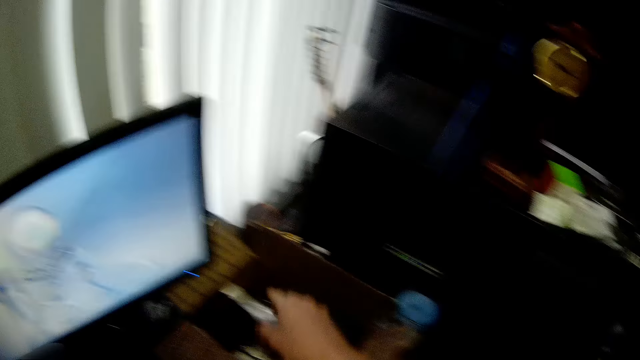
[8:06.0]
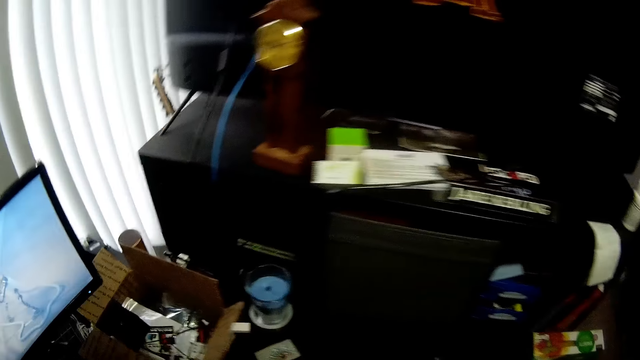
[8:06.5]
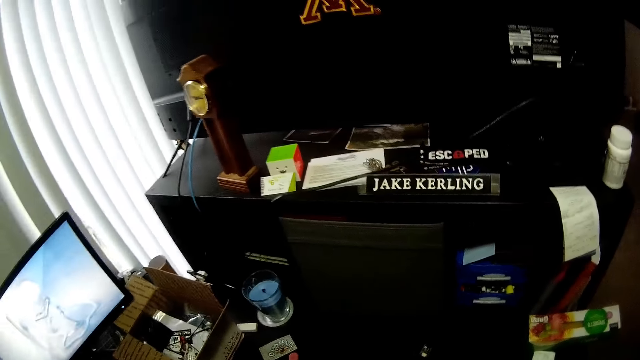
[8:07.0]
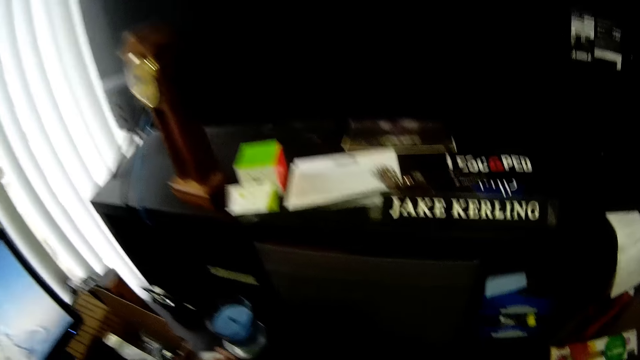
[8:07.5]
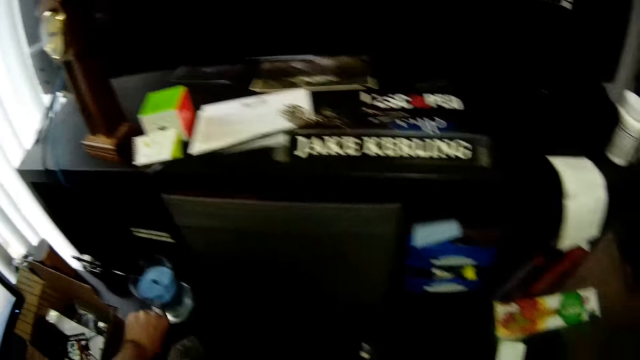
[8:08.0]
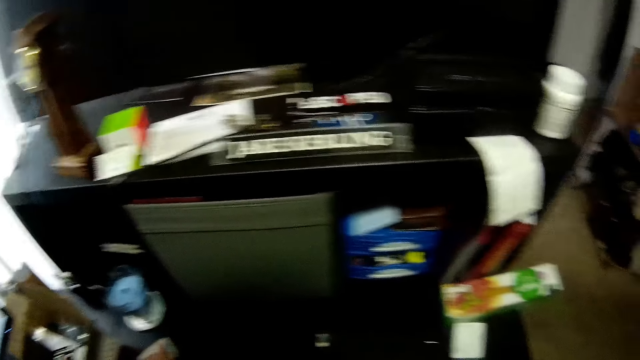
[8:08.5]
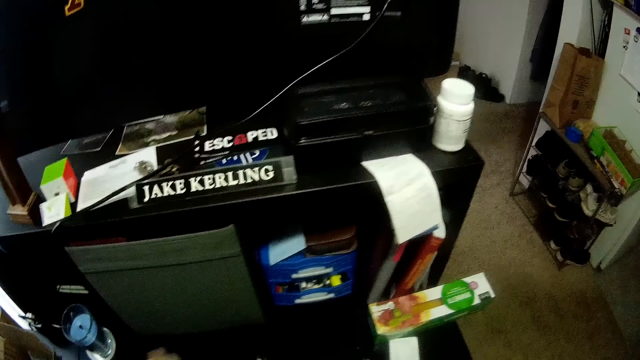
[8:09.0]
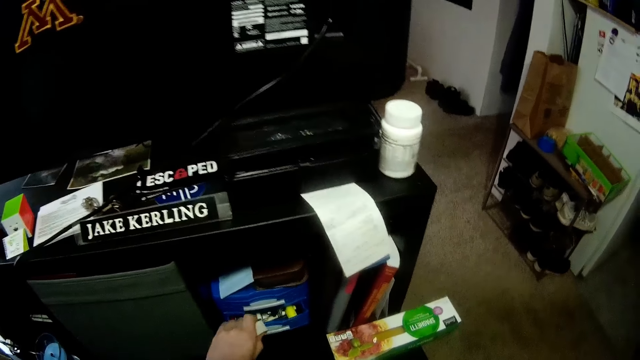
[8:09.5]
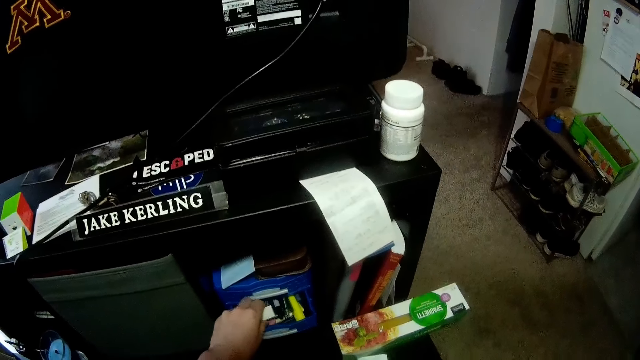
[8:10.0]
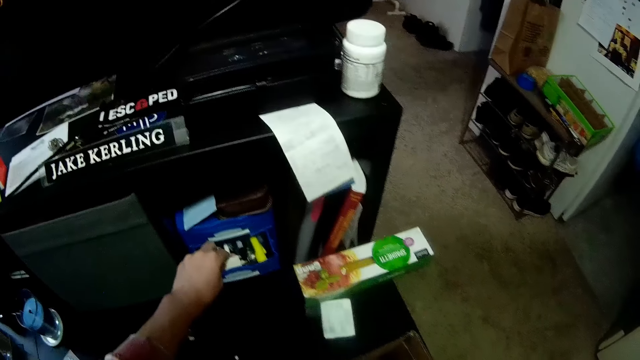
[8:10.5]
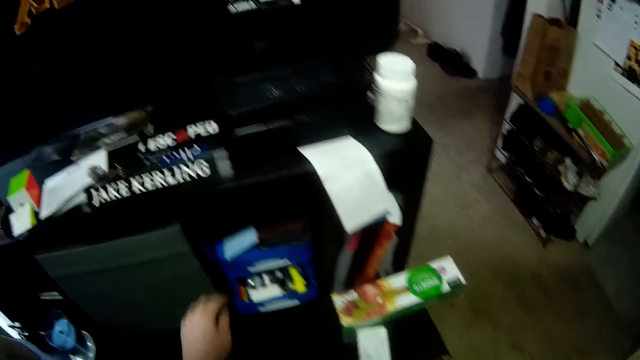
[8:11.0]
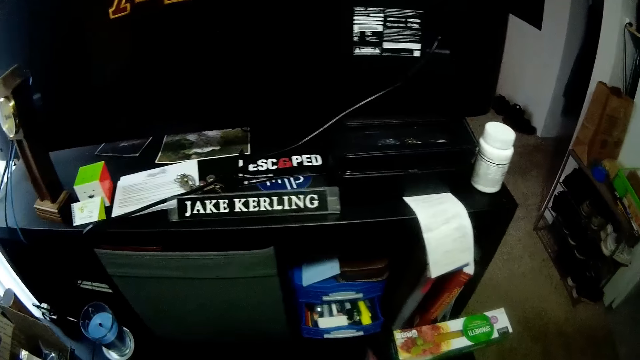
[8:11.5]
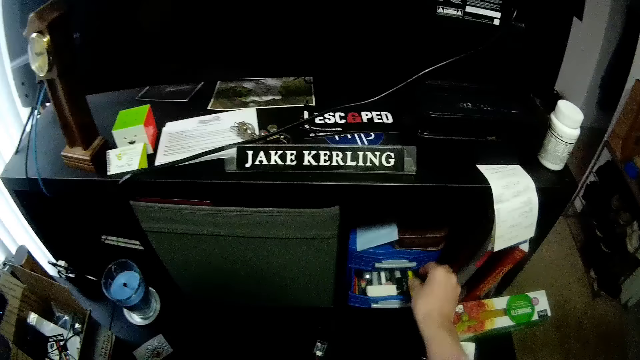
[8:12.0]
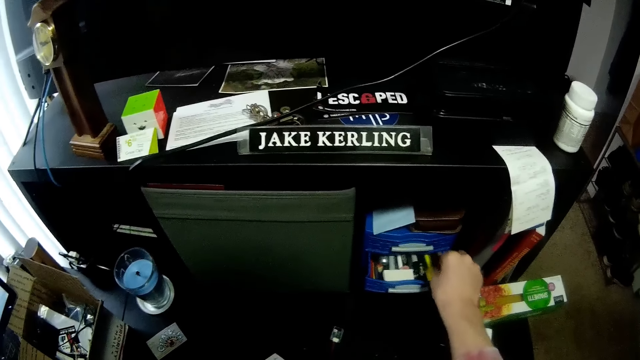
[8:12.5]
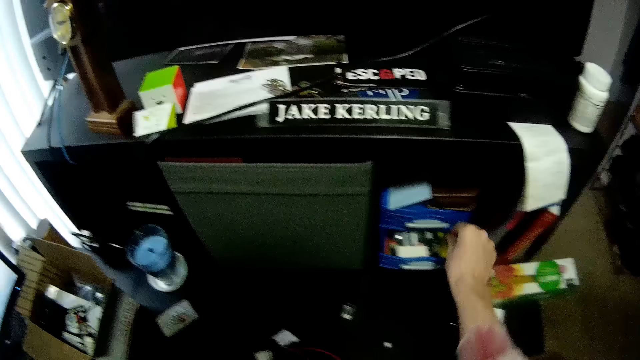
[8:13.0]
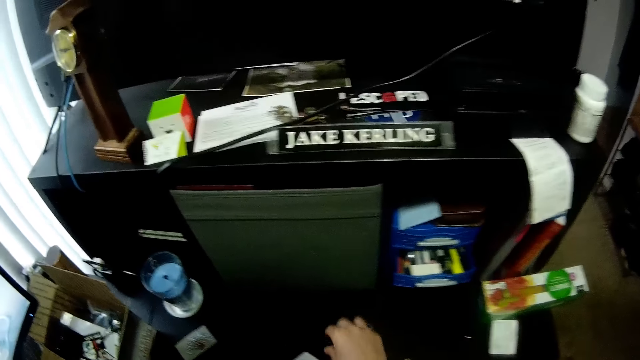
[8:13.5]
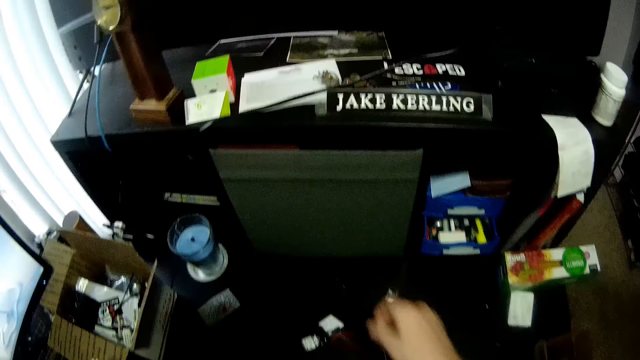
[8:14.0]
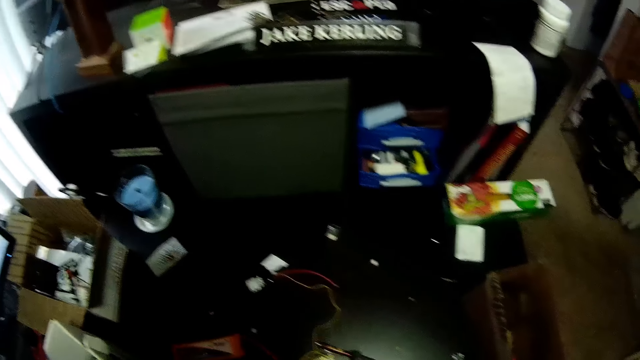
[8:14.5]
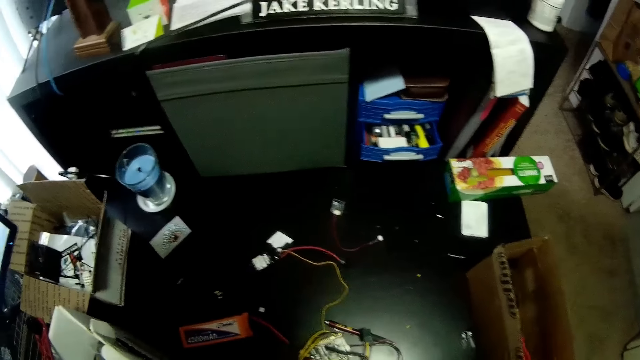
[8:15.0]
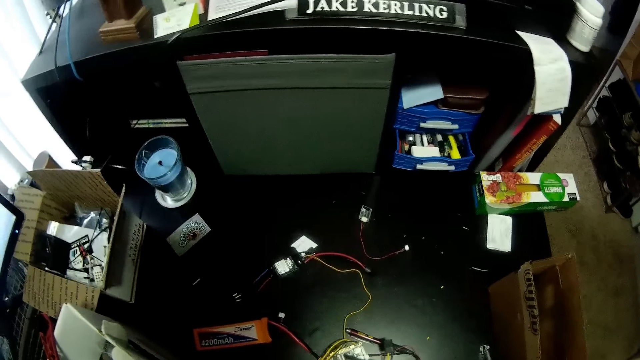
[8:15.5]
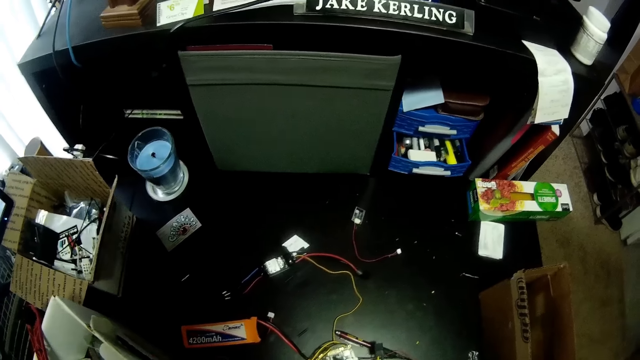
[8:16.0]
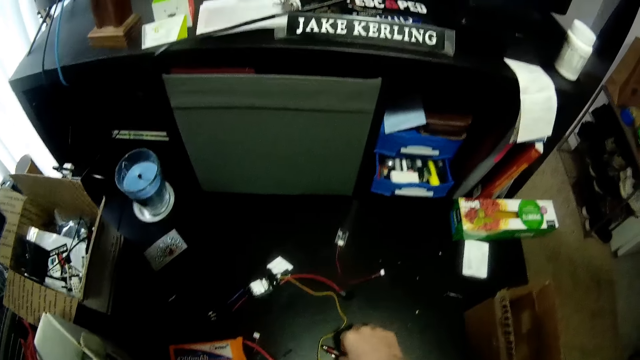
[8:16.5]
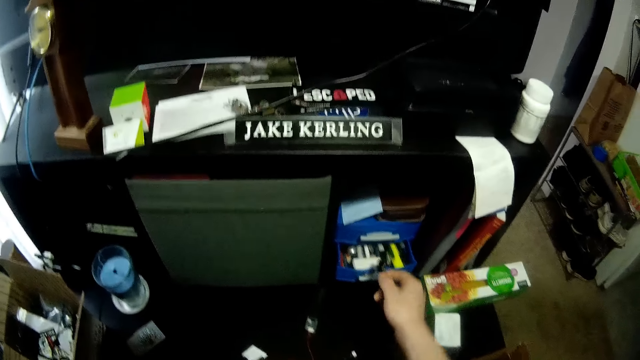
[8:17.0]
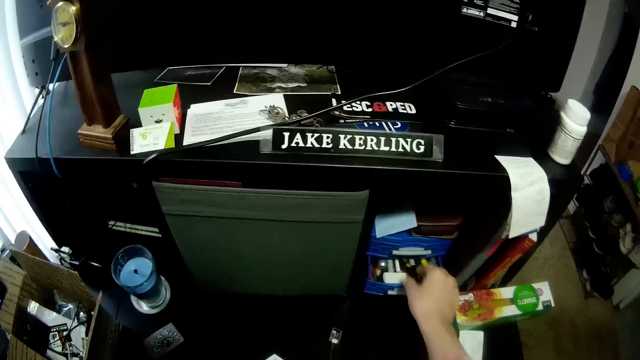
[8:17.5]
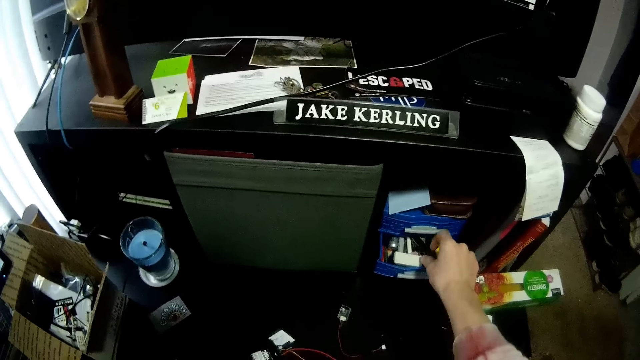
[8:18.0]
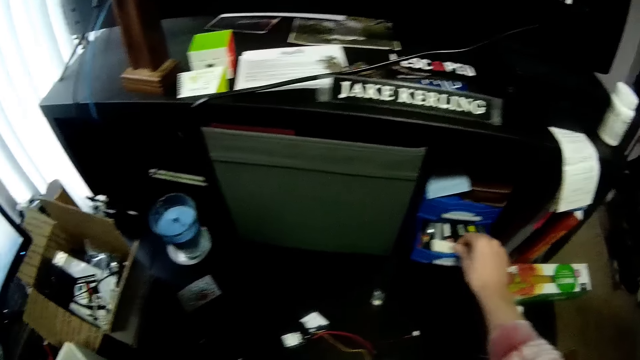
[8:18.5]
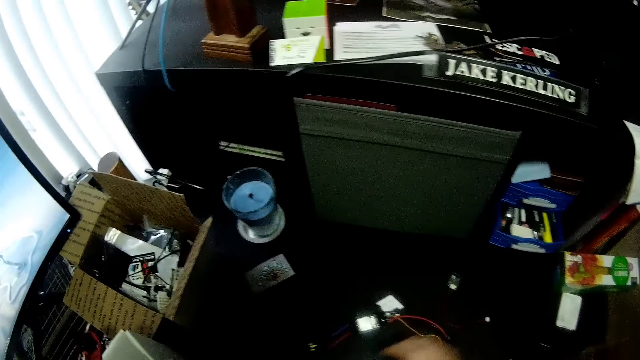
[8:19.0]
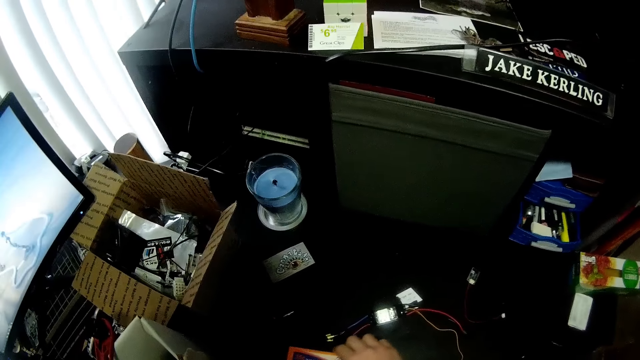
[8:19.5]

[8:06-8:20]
The camera wearer puts the black box into the big brown carton on the desk. He picks an eraser from the desk with his left hand. He opens a small blue drawer. He puts the eraser into the small blue drawer. He touches a yellow pen in the small blue drawer. He puts something in the drawer. He picks up a wire from the desk. He picks a pen from the desk with his right hand. He puts the pen into the small blue drawer.

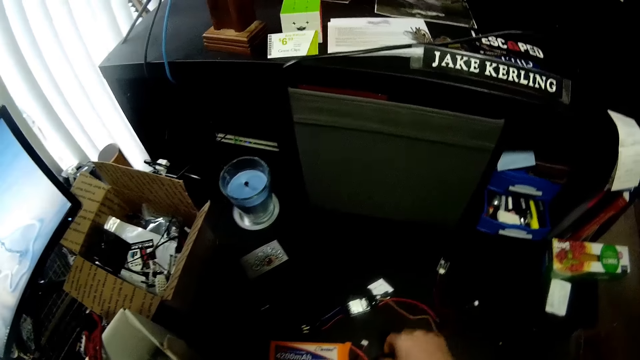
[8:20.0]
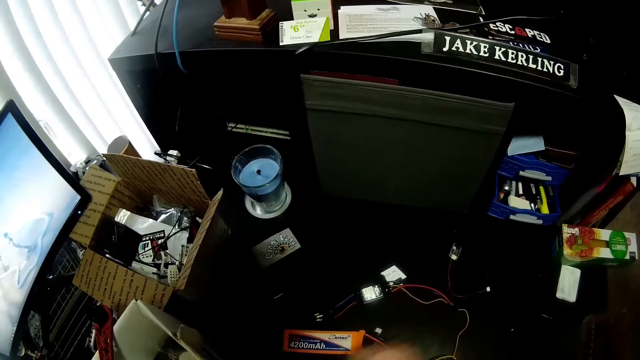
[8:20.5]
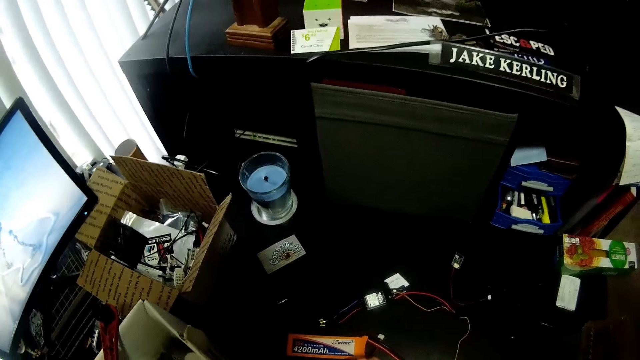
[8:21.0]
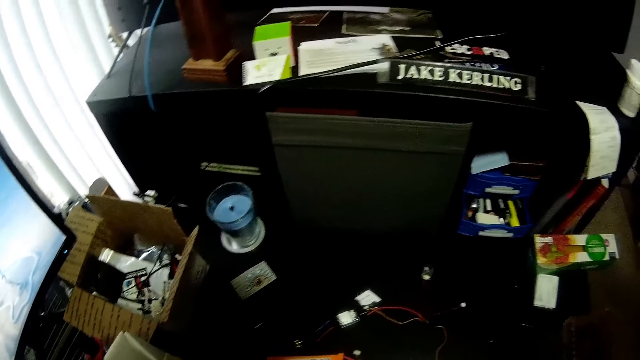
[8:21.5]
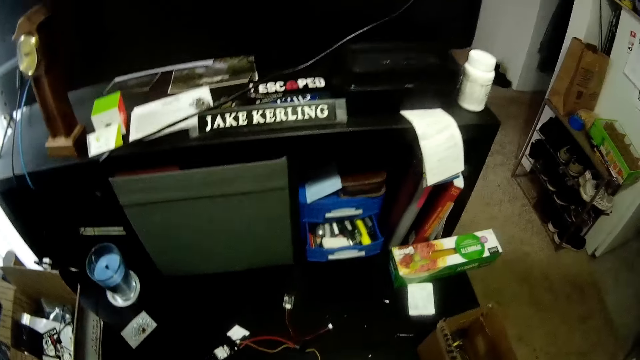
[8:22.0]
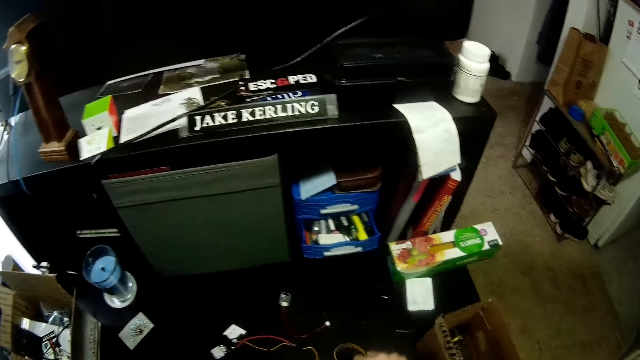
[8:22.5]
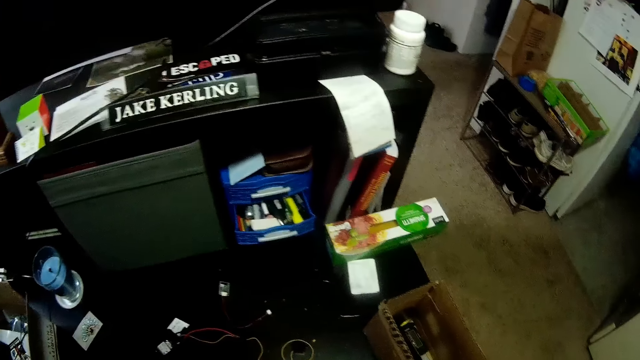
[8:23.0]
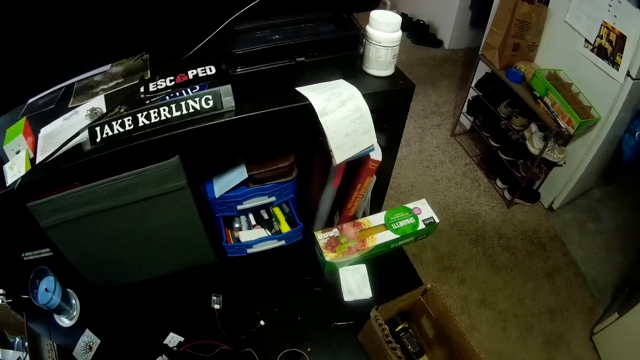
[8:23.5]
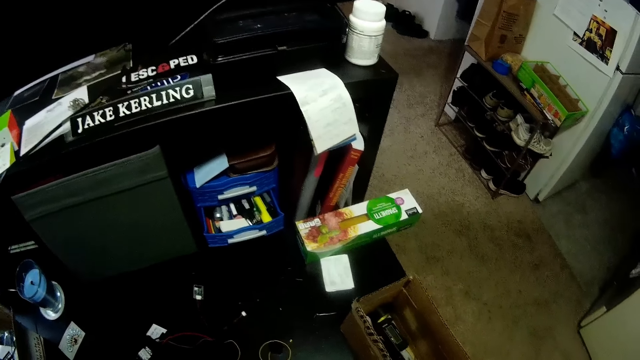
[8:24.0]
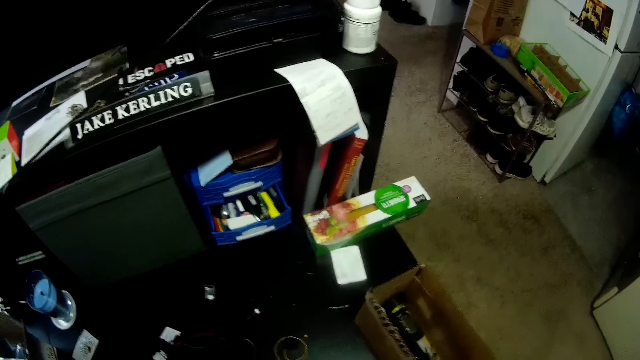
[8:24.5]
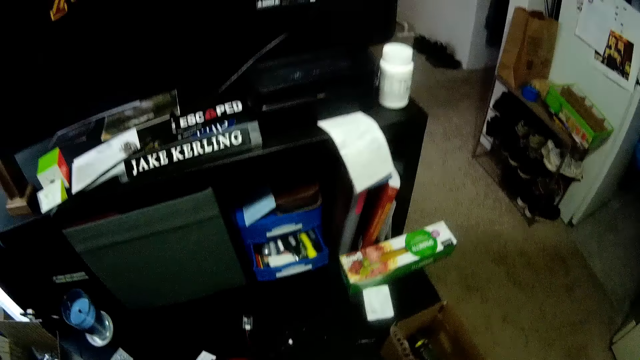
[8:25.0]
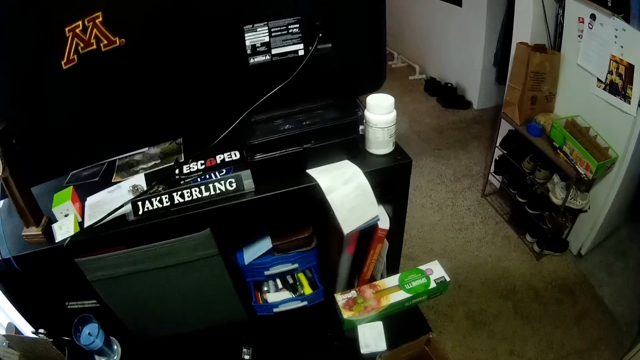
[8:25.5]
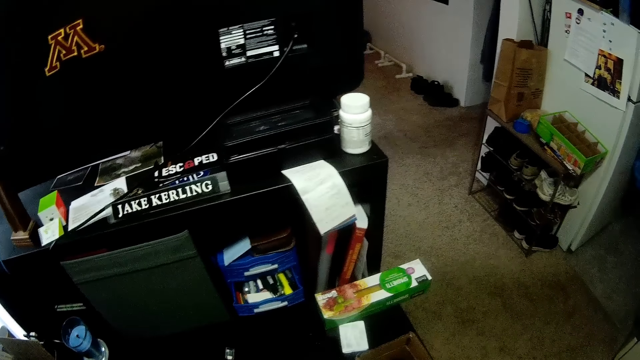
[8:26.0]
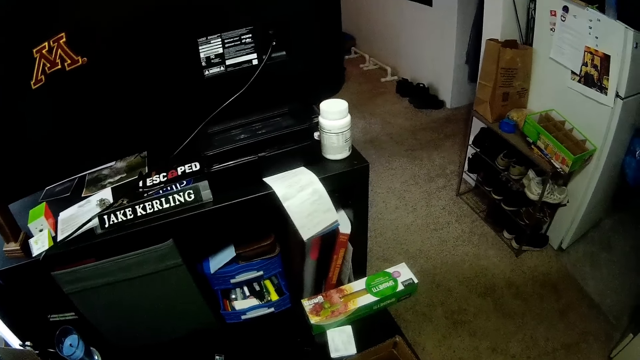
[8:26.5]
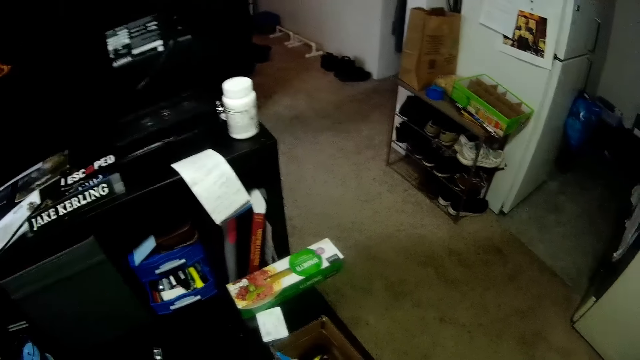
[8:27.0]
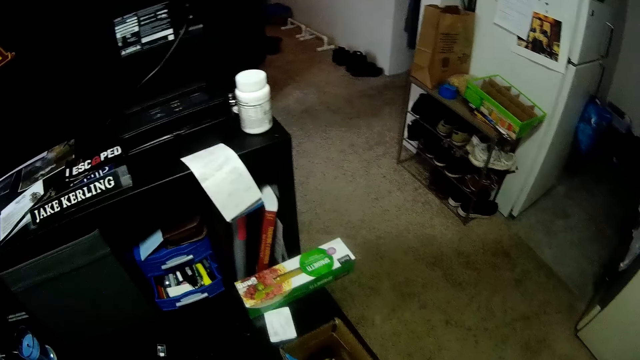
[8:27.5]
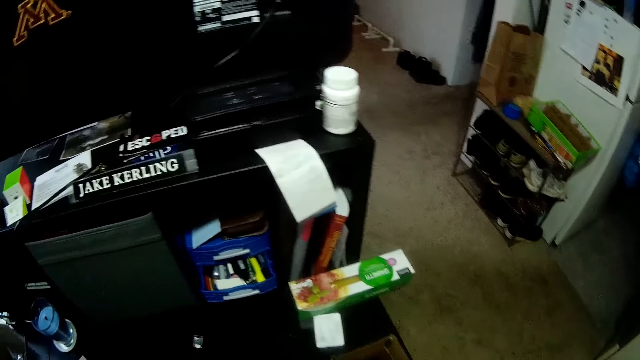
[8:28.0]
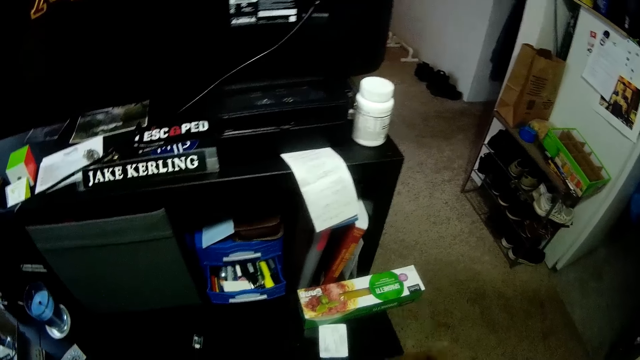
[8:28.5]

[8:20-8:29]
The camera wearer moves items on the desk.
